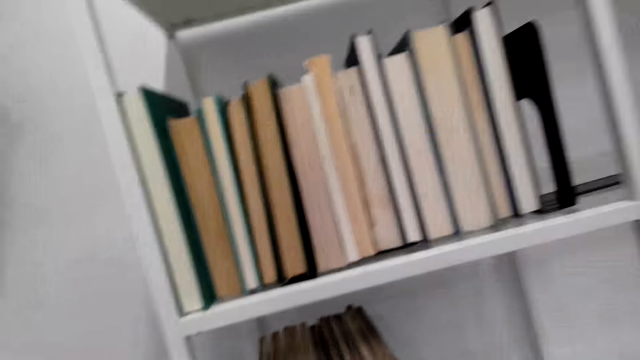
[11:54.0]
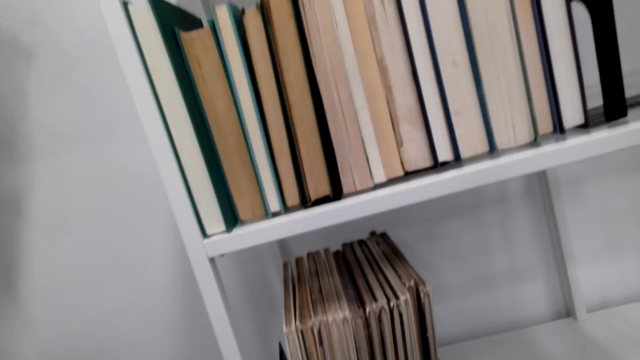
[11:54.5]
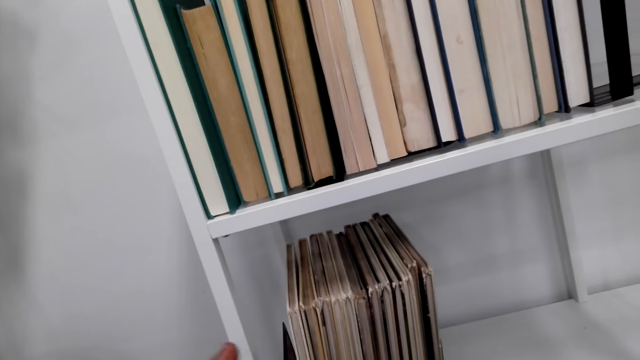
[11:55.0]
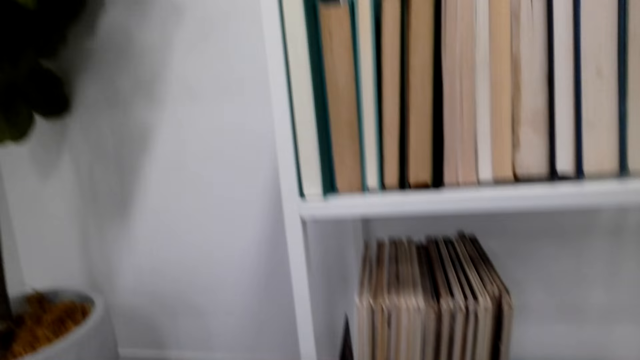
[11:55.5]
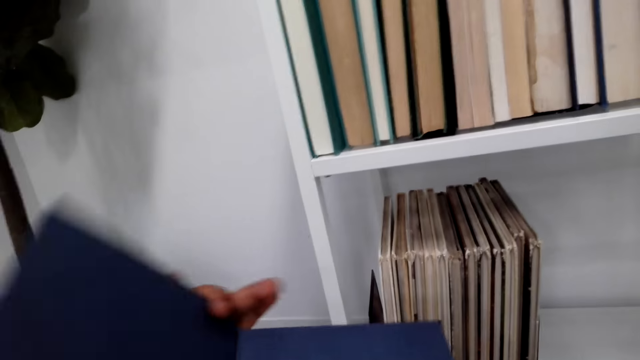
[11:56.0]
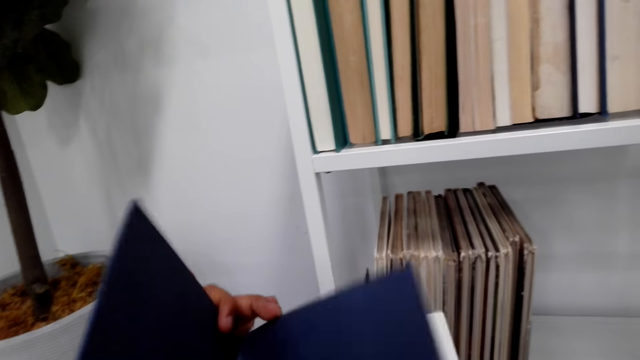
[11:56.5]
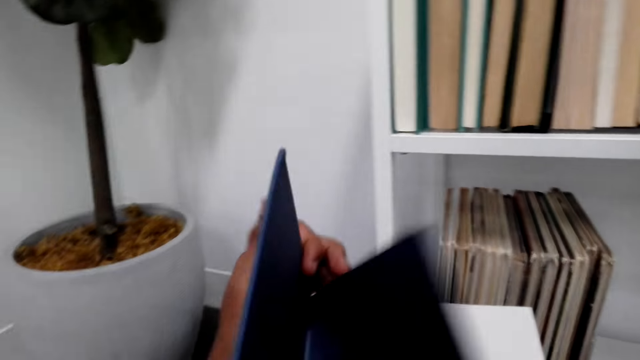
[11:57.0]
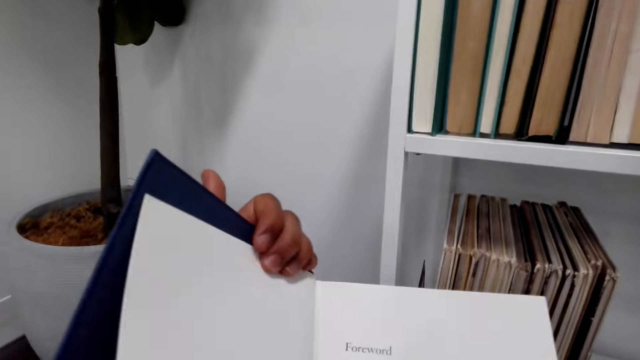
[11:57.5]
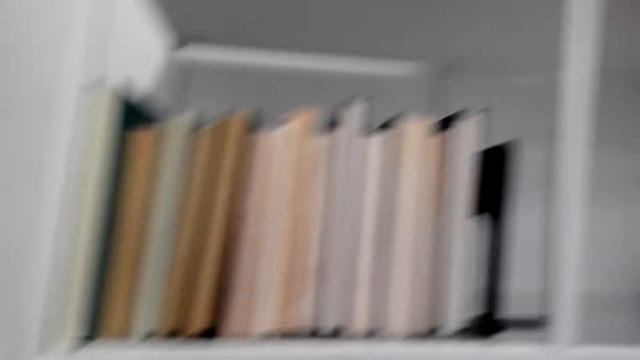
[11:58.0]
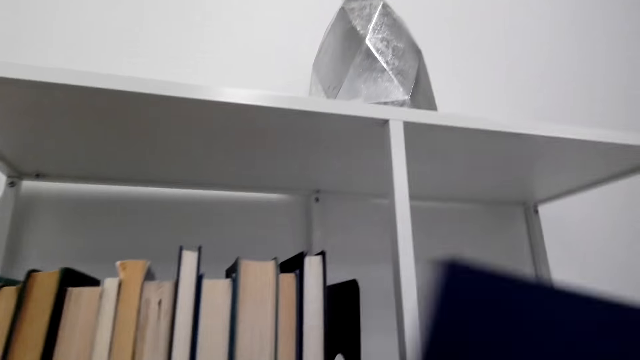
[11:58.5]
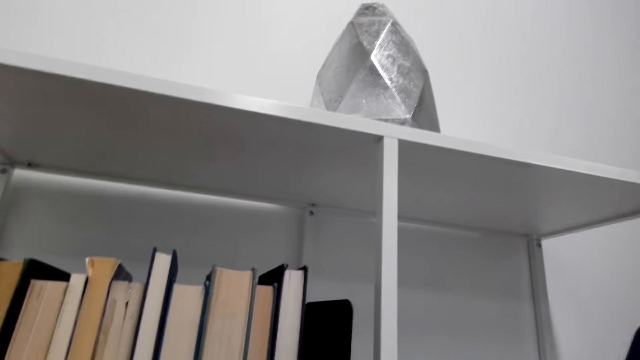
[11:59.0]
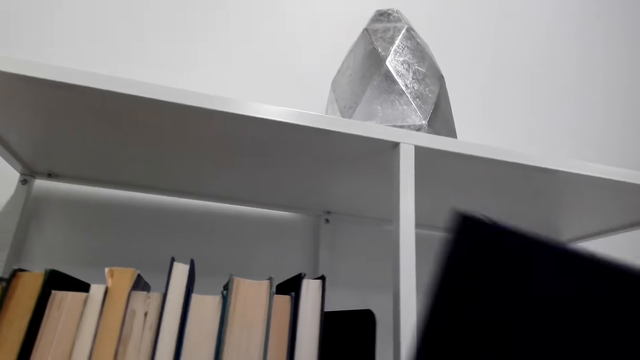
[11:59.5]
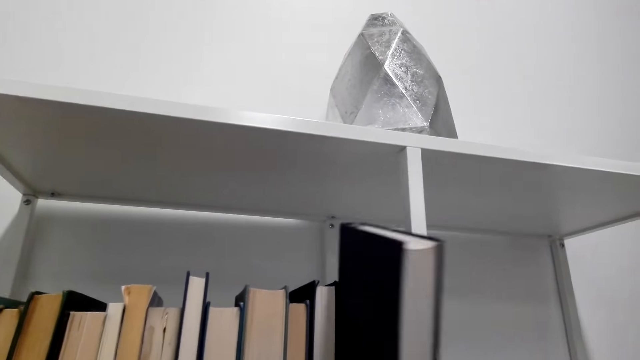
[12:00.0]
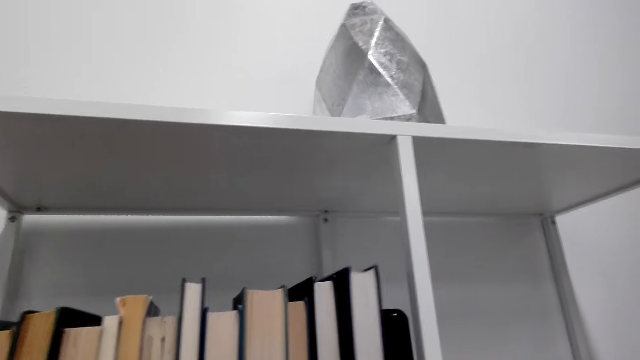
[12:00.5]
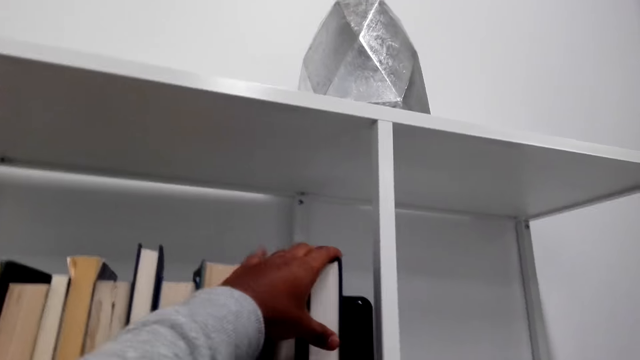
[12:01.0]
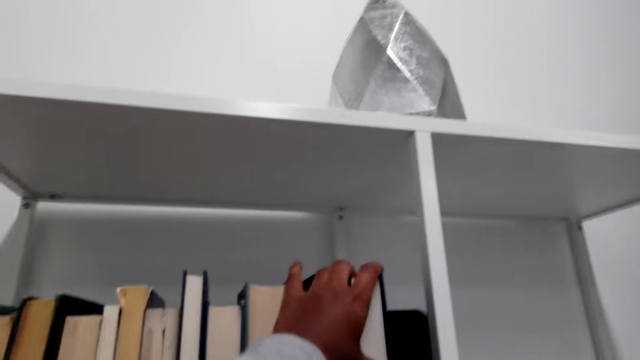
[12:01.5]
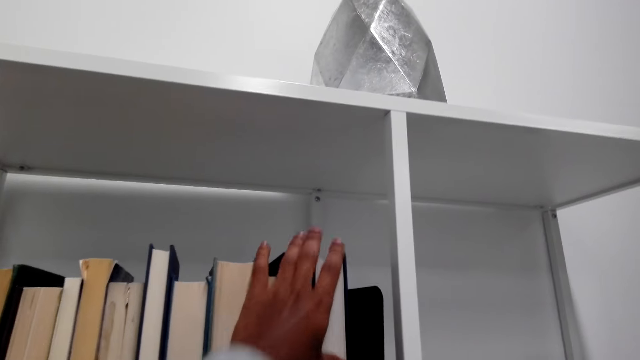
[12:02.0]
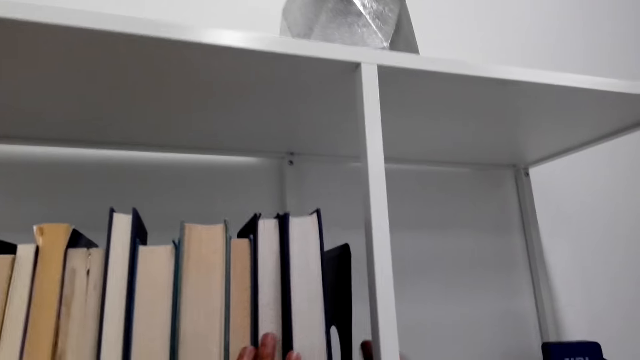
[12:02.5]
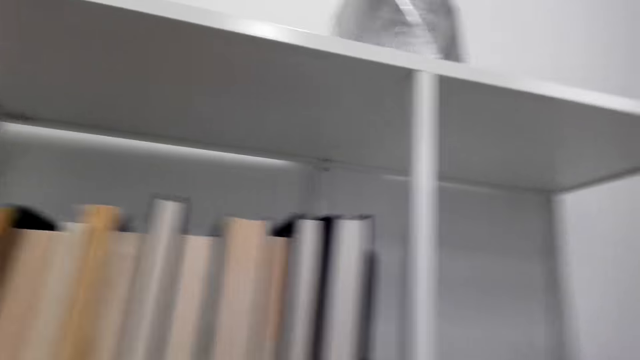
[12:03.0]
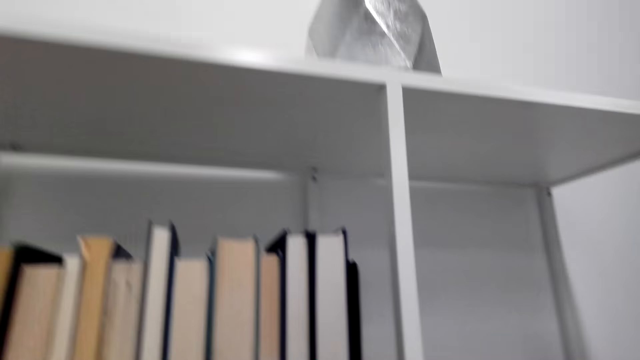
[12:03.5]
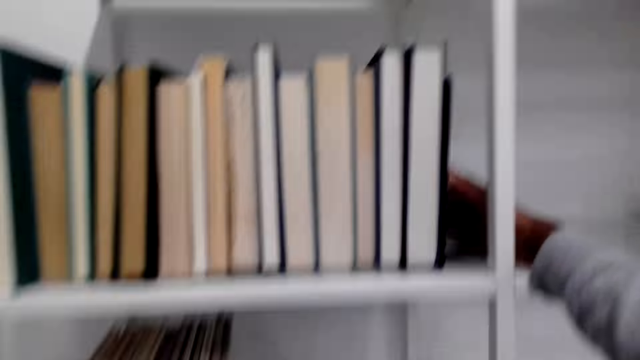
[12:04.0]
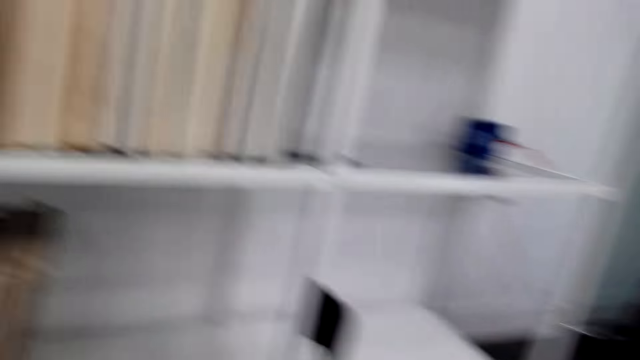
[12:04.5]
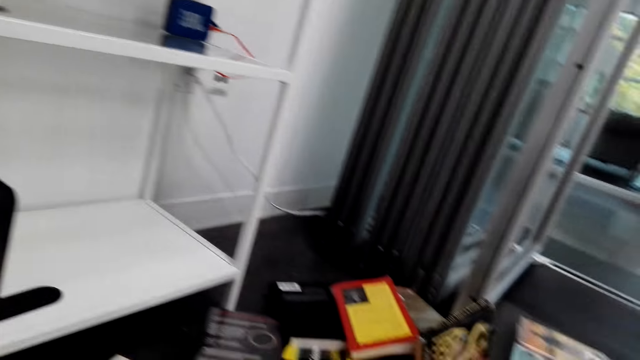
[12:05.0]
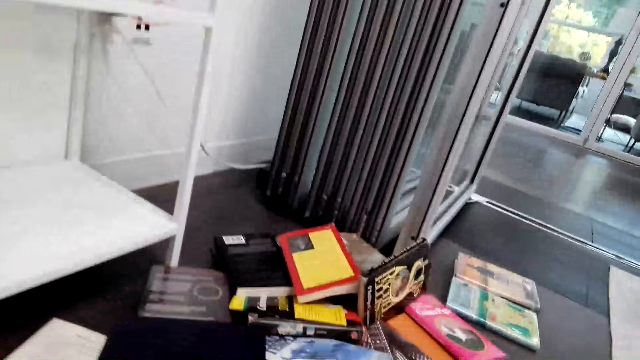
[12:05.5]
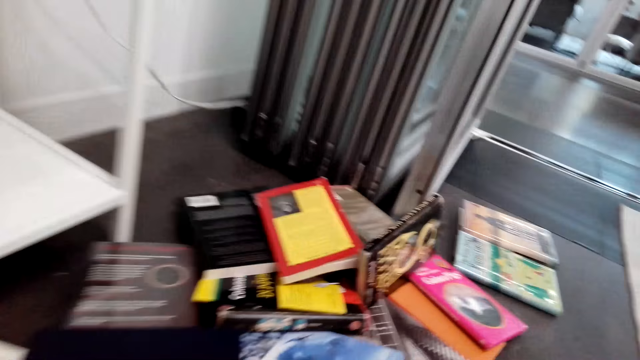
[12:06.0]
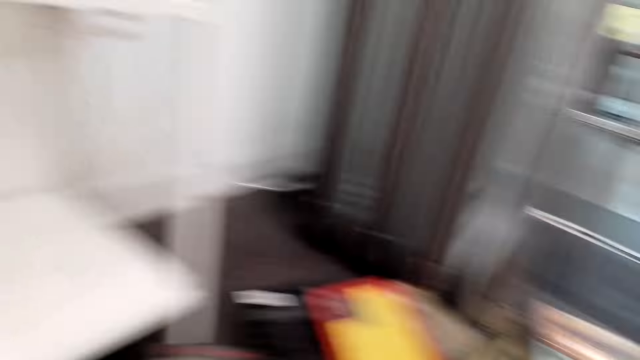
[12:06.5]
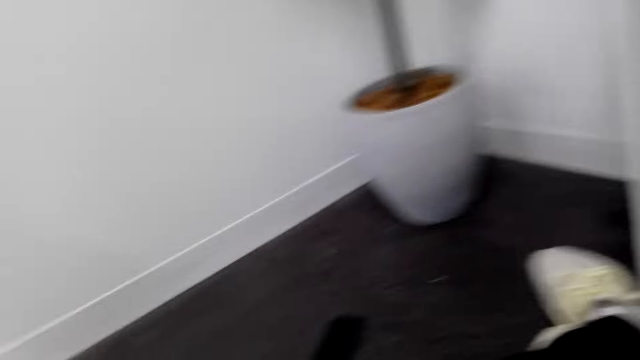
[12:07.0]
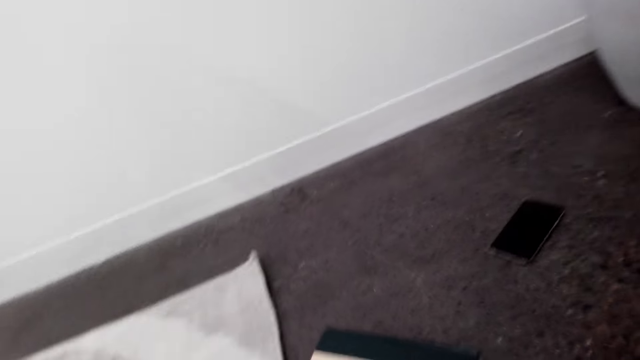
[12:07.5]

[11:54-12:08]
The camera wearer holds the novel well. They look around. They peruse the novel. They turn the pages of the book. They close the novel. They arrange the novel in the cabinet. They hold novels in the cabinet. They look around.

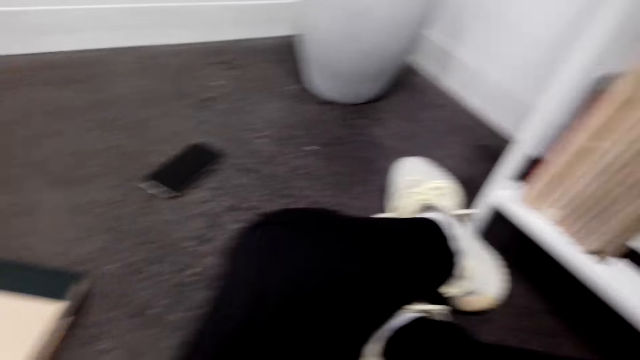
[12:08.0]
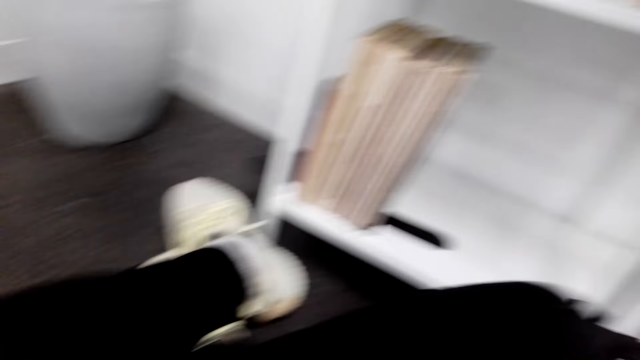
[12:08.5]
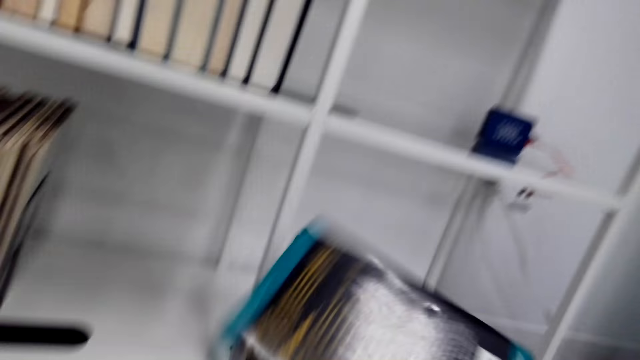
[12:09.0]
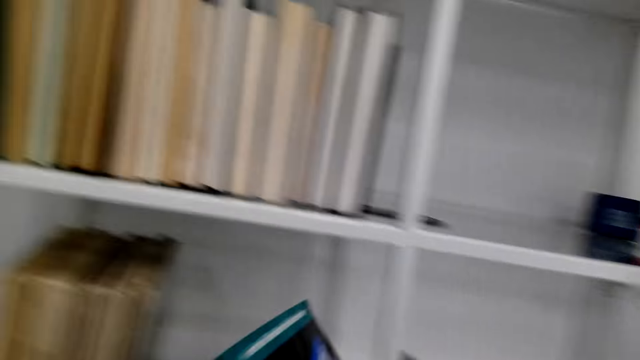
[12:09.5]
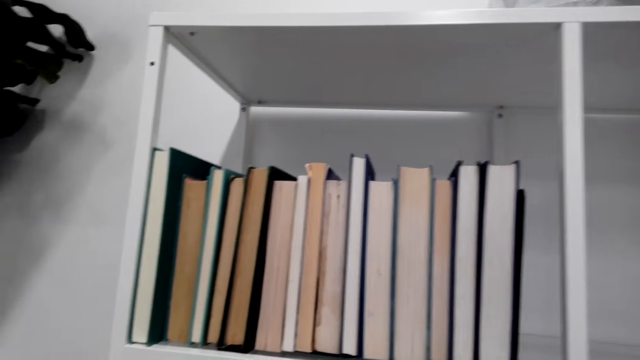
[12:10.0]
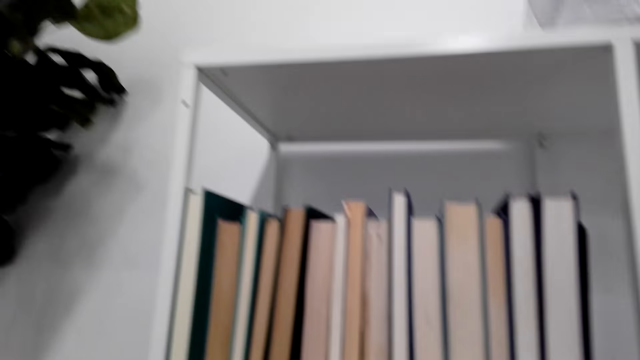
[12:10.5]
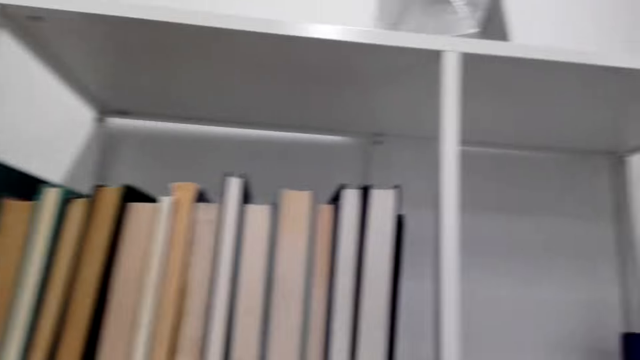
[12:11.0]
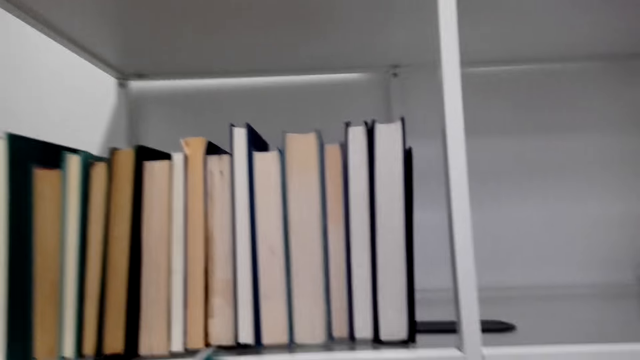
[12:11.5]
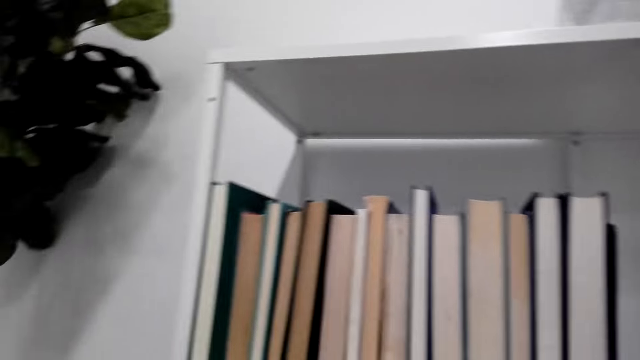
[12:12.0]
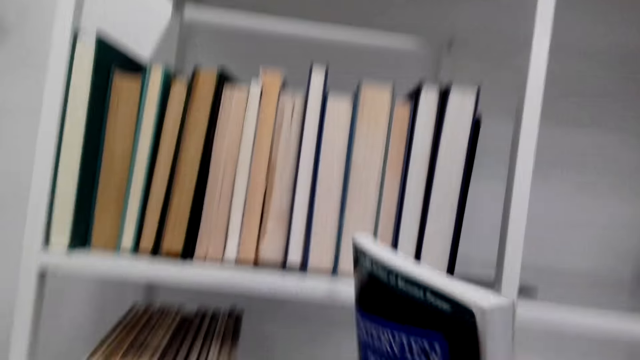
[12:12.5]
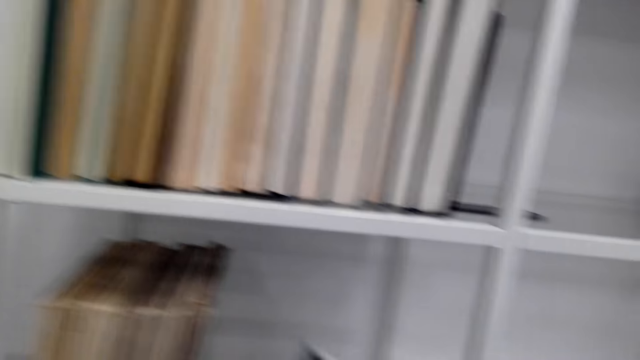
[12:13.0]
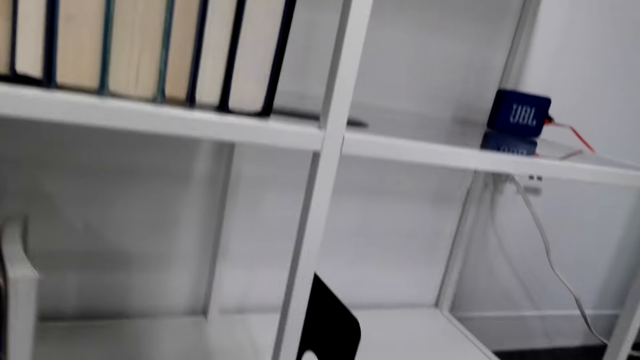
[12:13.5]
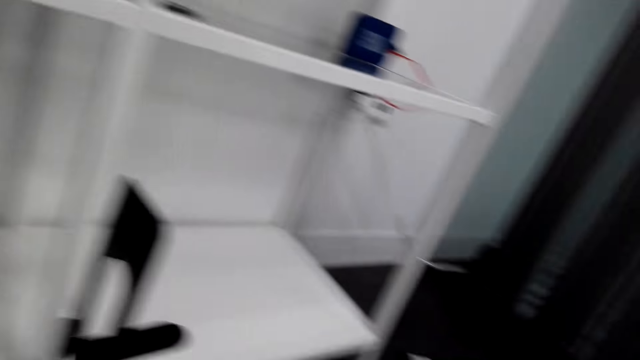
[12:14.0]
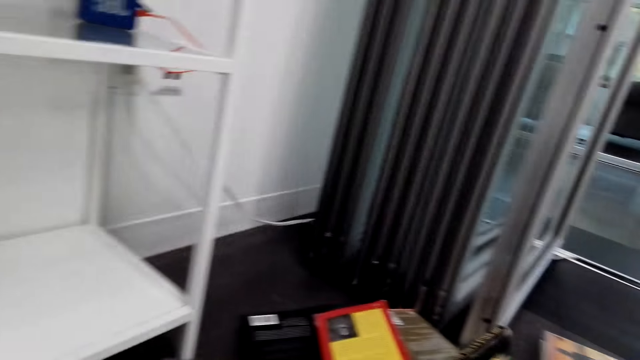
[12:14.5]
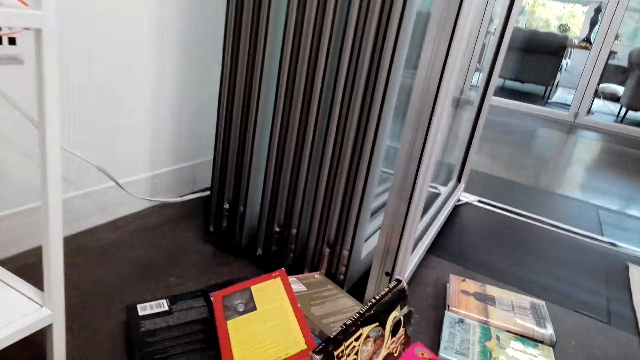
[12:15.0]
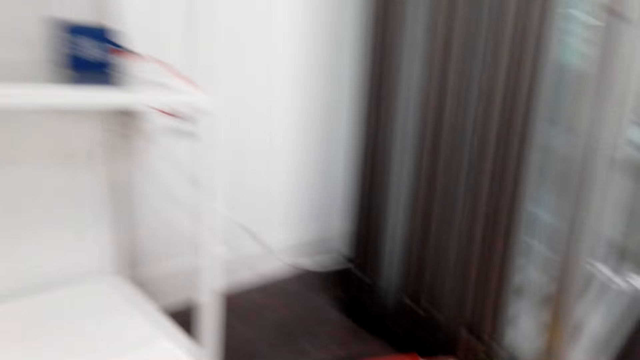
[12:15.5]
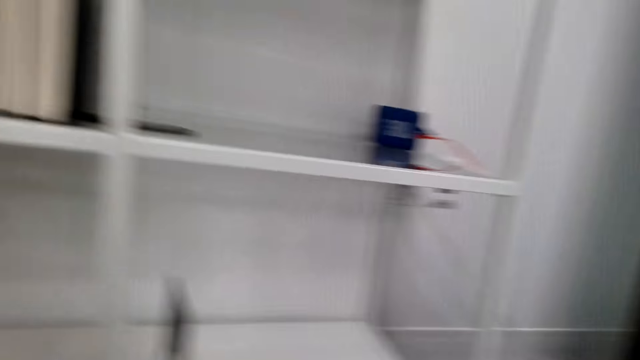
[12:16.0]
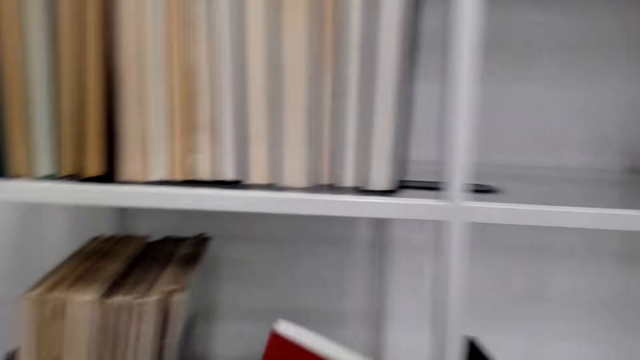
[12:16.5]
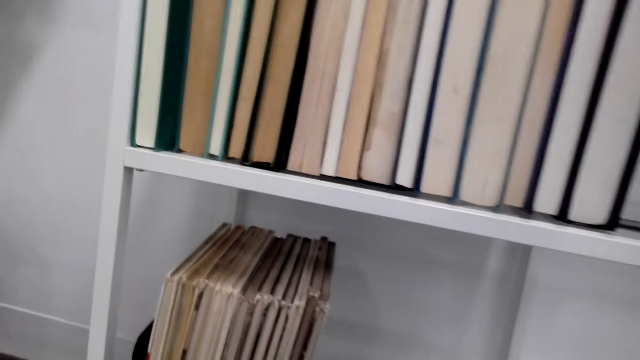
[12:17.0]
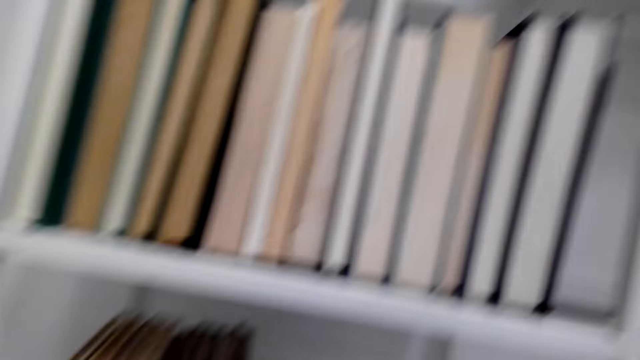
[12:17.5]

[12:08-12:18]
The camera wearer arranges more novels in the cabinet. They turn. They look around.
